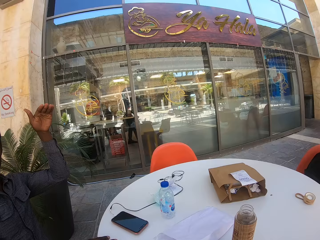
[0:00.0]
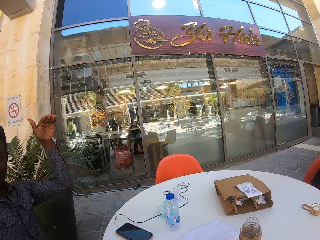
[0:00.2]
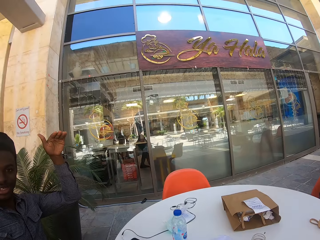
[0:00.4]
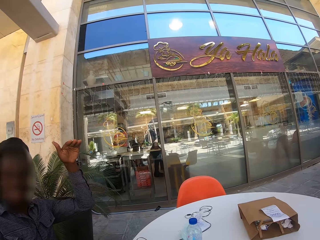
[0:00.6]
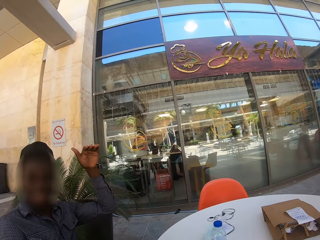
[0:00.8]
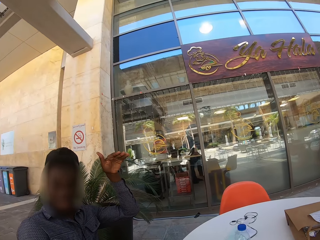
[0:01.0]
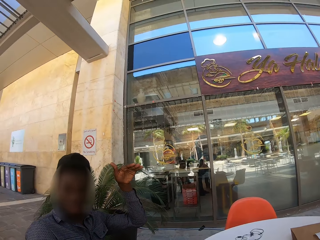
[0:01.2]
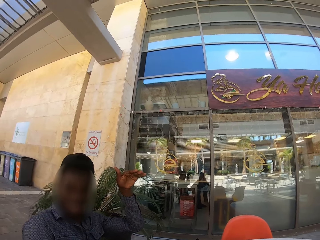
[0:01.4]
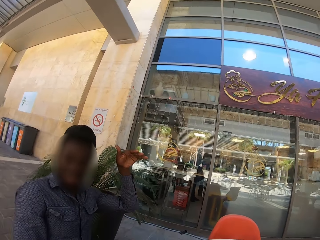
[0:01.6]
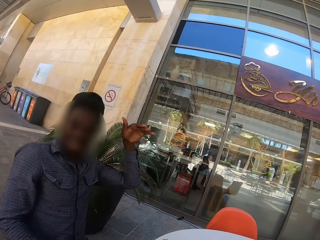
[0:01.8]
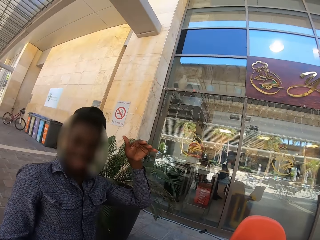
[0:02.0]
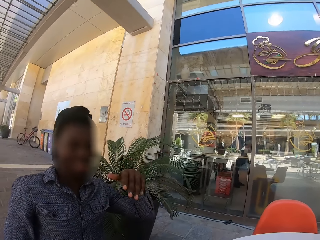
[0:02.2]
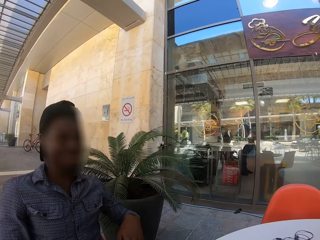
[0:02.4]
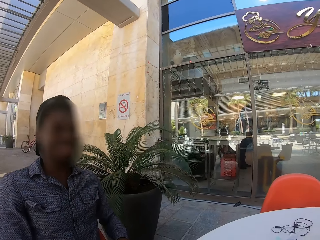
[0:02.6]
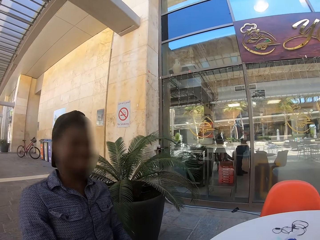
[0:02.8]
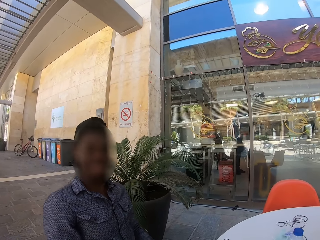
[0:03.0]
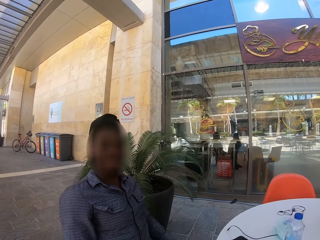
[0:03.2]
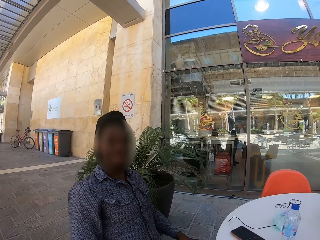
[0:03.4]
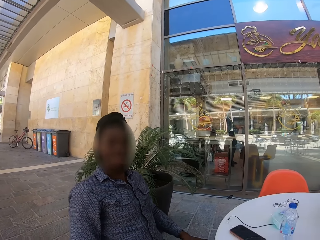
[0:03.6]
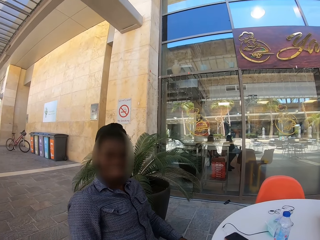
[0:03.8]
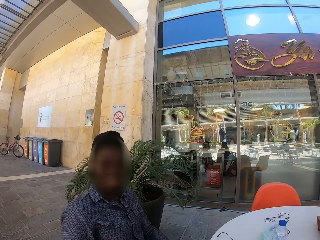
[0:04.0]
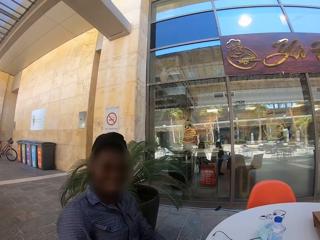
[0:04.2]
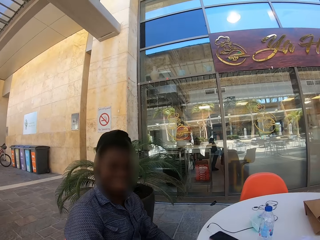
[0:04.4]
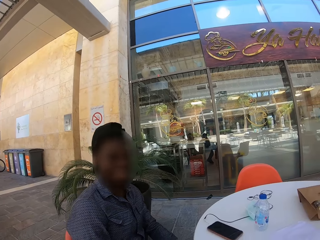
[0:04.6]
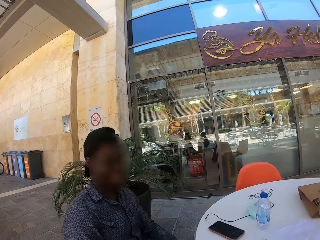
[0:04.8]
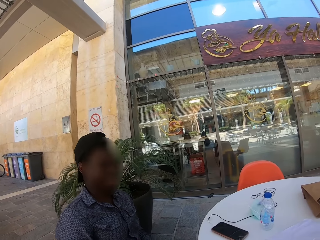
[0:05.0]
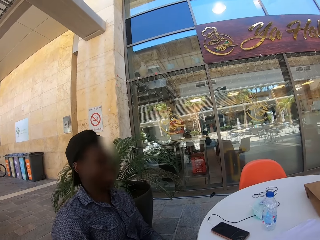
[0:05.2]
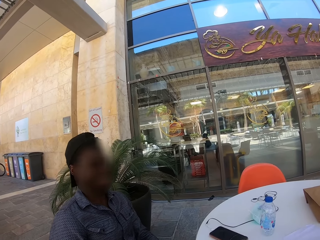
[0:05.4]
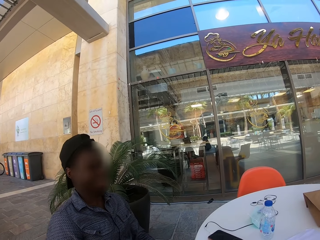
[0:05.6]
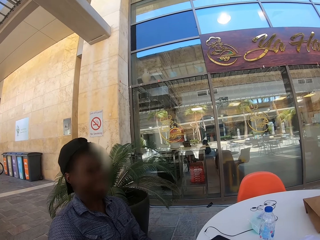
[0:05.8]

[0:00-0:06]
A man raises the hand. The camera wearer interacts with the man. The man talks to the camera wearer.

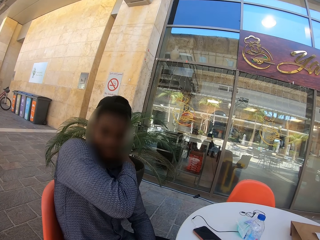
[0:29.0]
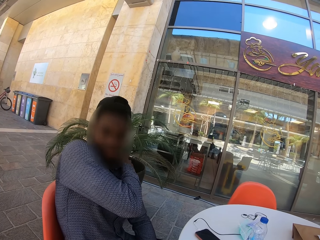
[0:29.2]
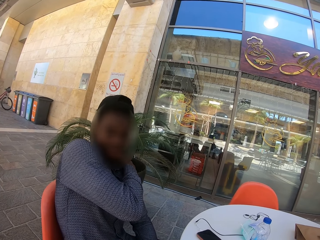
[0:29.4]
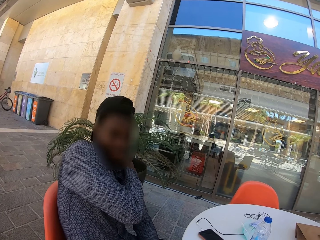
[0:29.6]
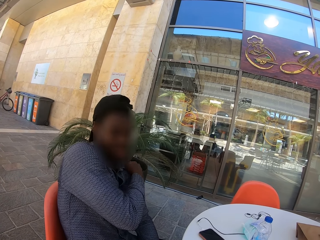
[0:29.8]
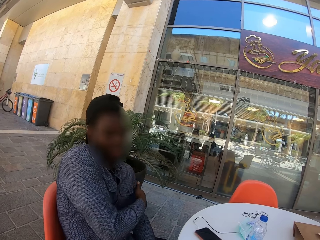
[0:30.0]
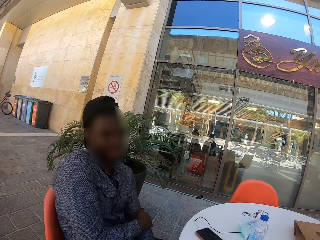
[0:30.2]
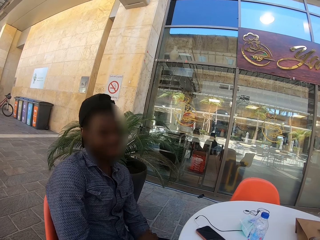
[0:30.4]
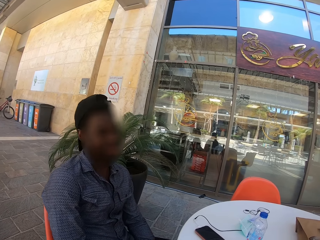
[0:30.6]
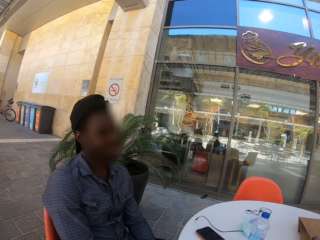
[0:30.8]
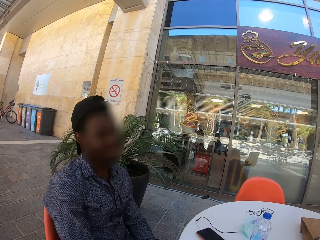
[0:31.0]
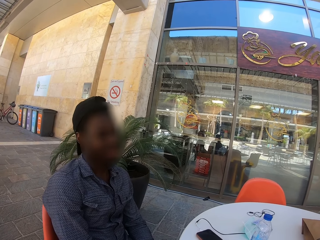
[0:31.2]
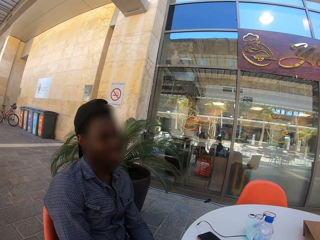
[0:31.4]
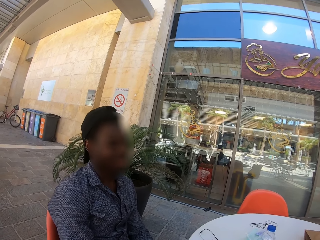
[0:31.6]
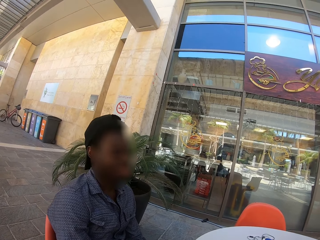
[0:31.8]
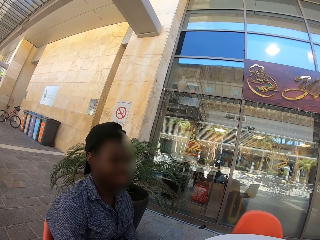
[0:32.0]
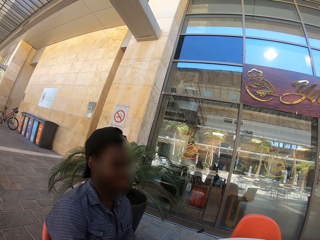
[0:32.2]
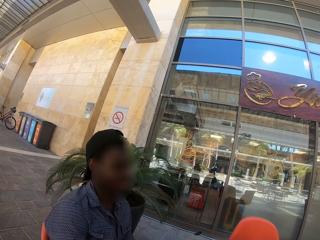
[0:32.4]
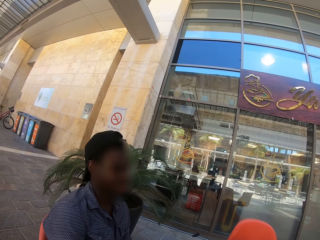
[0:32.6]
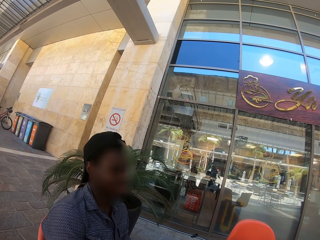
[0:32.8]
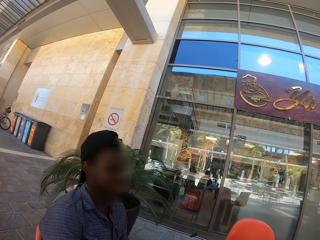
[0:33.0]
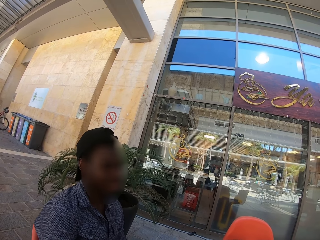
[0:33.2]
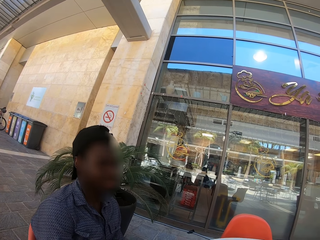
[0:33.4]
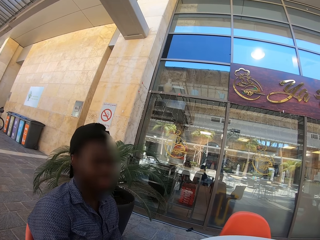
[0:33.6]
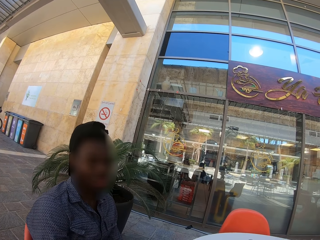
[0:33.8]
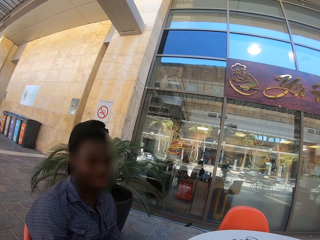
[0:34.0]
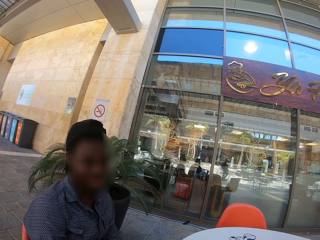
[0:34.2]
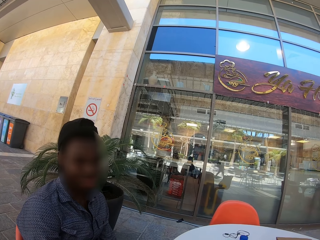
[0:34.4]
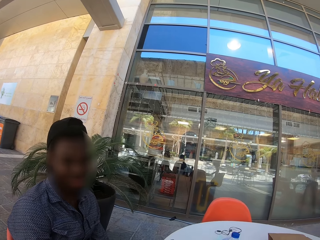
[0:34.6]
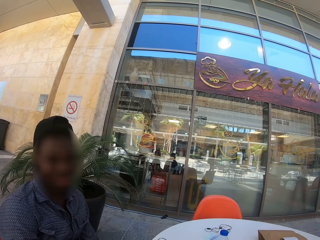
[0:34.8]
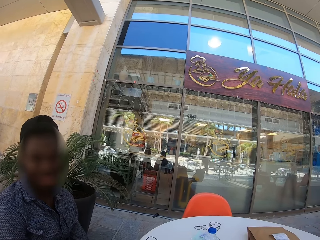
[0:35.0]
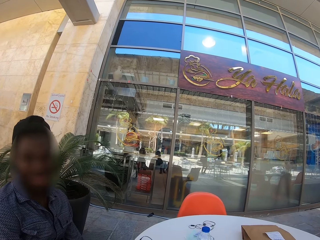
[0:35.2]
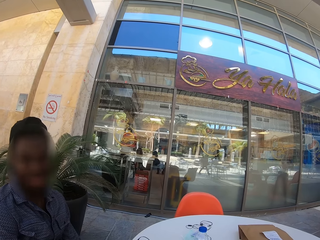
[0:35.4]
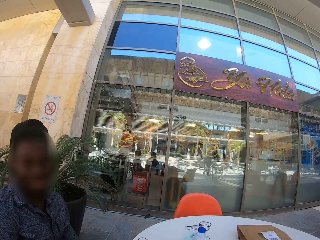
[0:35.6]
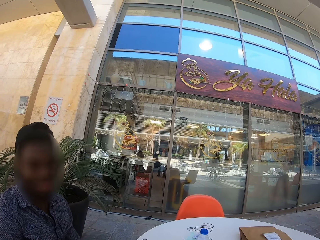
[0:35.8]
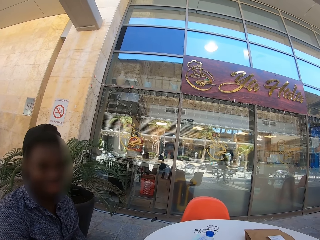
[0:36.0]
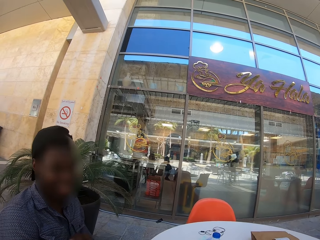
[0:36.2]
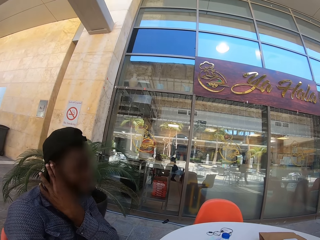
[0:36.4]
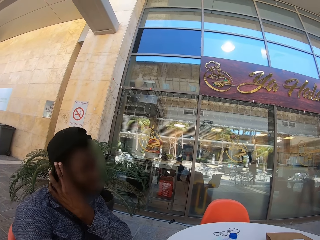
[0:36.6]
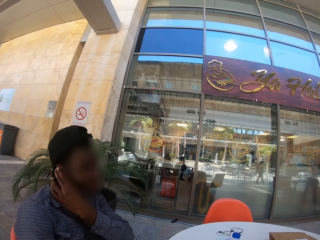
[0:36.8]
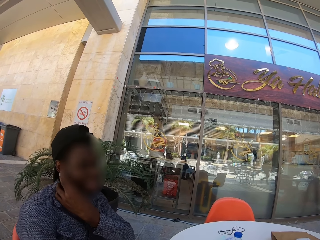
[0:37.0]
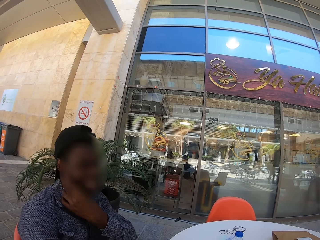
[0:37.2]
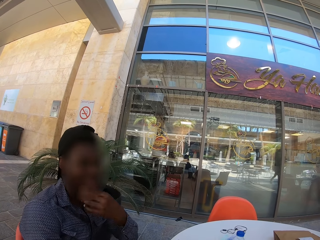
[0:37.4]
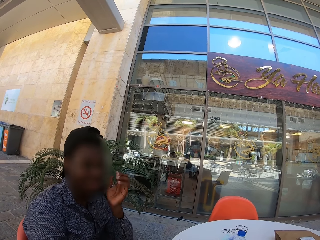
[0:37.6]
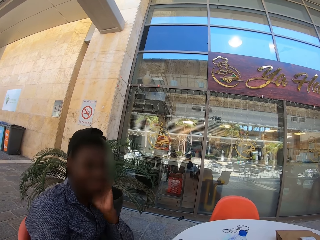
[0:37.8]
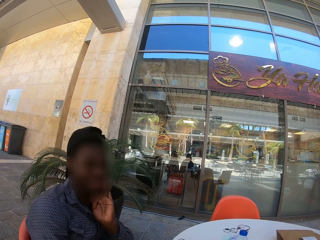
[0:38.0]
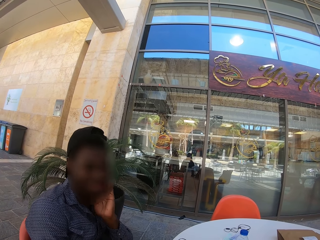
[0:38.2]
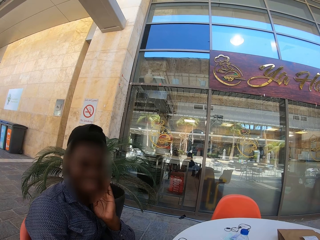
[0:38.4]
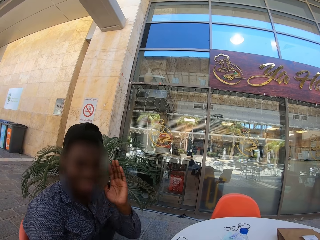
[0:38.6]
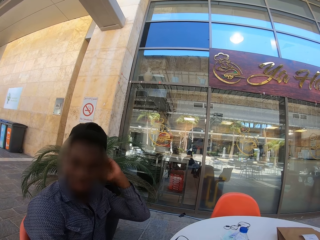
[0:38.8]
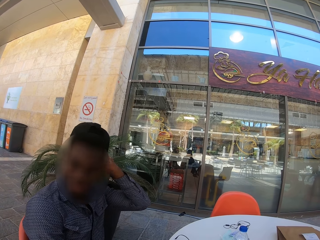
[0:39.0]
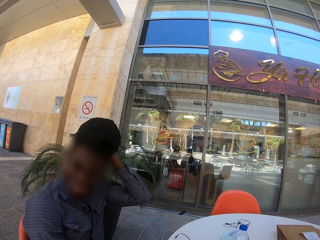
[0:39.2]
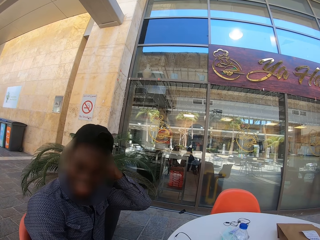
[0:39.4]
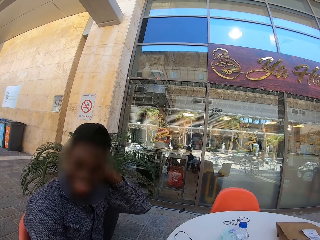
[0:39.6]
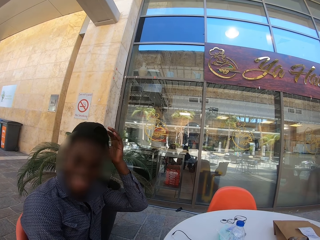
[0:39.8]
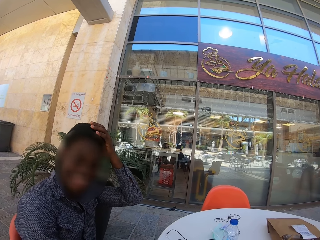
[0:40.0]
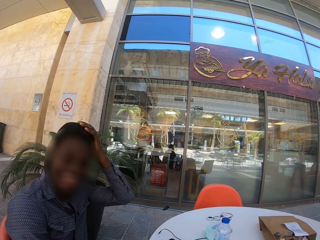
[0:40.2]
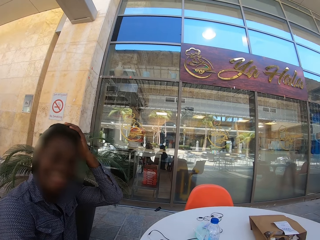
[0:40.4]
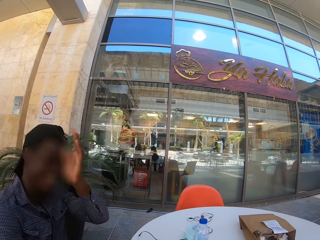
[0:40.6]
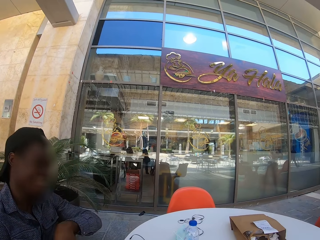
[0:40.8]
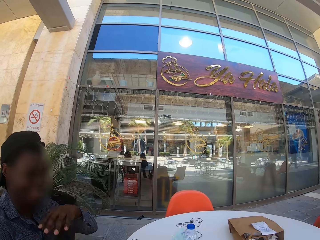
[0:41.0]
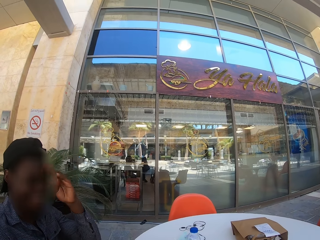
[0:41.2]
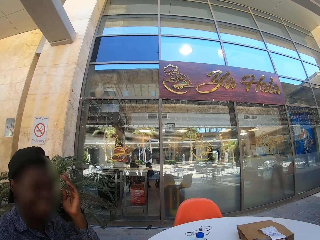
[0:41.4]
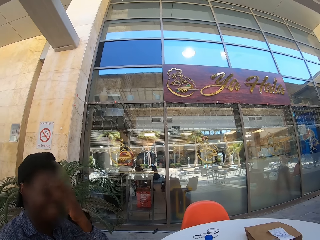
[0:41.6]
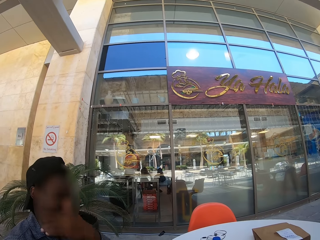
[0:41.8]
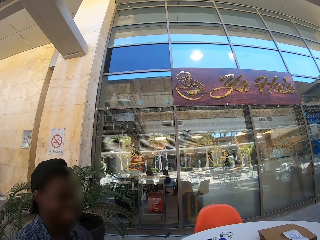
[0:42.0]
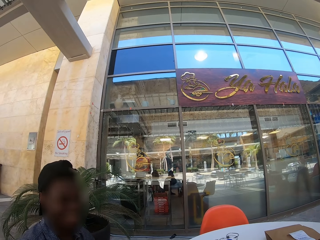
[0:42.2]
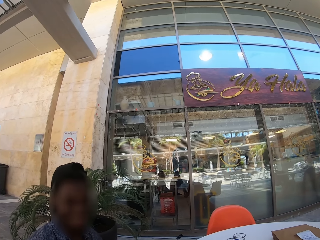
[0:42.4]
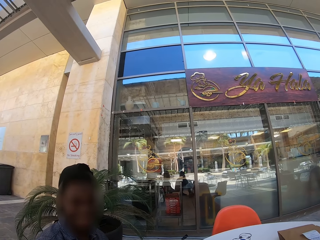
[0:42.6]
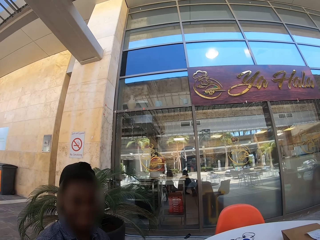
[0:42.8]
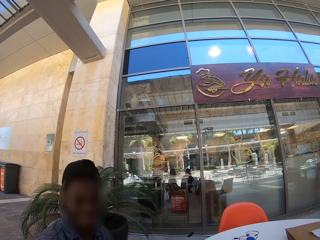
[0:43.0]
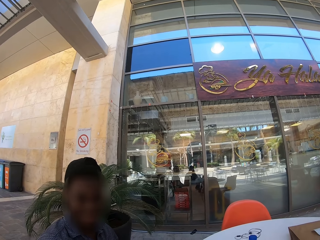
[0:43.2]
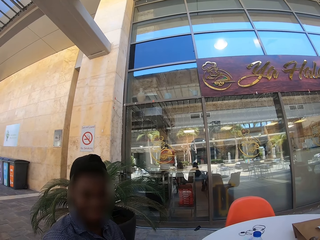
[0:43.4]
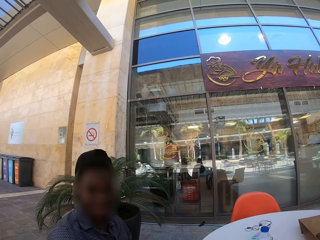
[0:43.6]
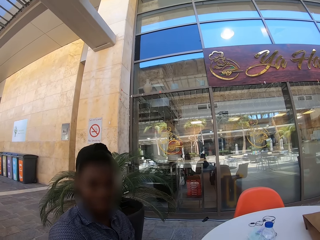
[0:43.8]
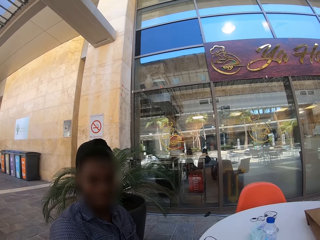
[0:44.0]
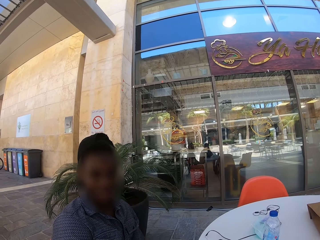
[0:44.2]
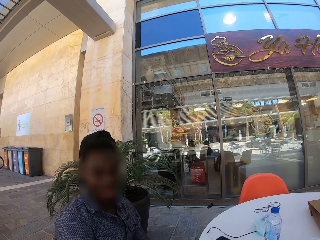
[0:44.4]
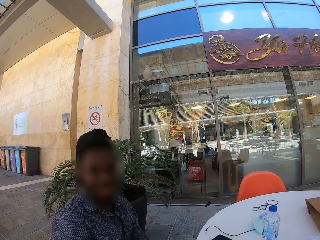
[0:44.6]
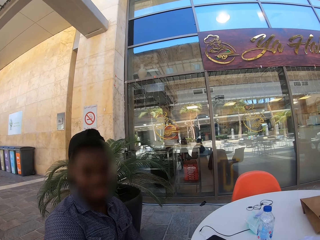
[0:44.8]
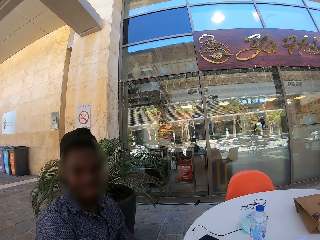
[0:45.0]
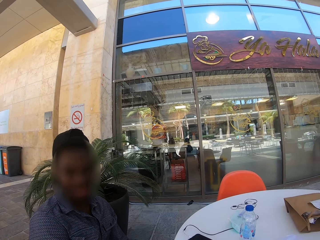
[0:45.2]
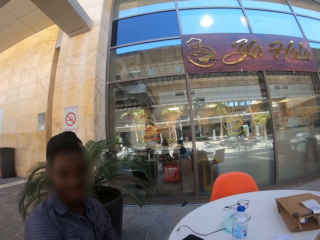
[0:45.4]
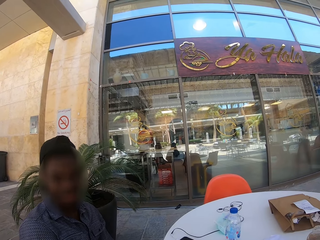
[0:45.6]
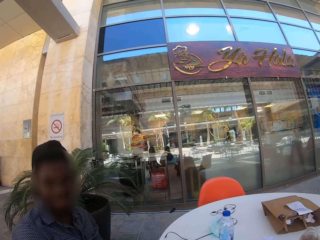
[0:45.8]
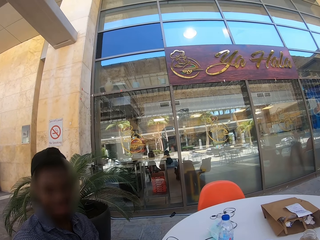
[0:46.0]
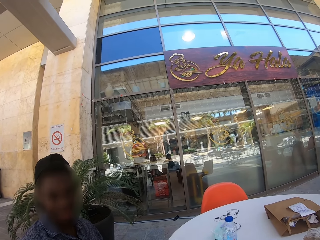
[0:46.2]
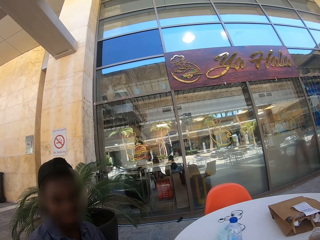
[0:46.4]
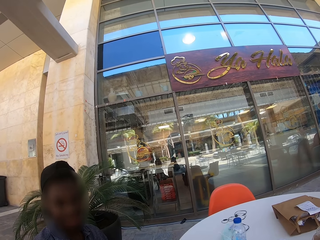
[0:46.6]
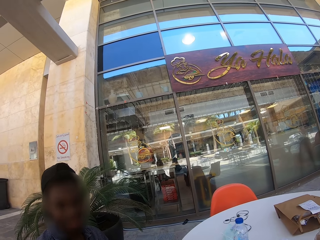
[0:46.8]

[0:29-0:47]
A man scratches the shoulder. The man touches the ear. The man touches the head. The man touches the face.
